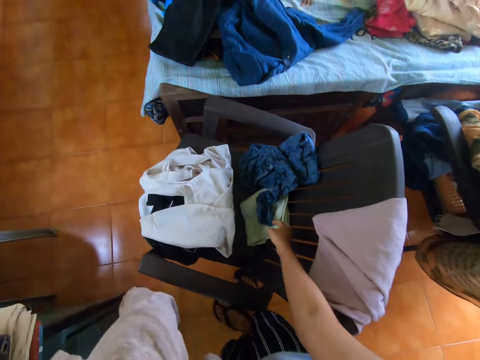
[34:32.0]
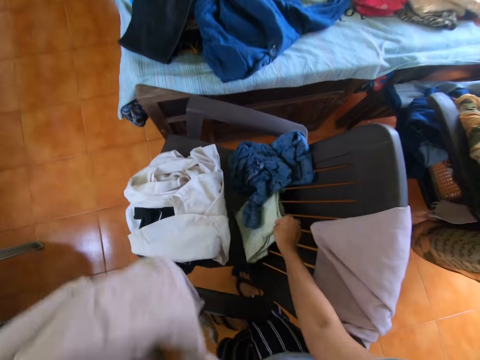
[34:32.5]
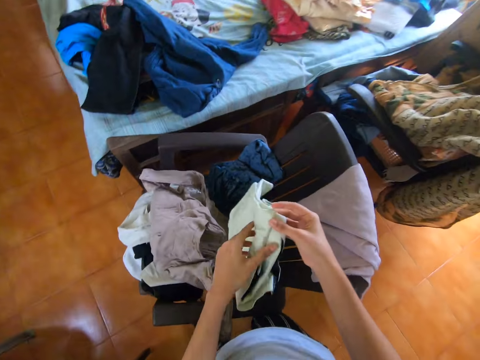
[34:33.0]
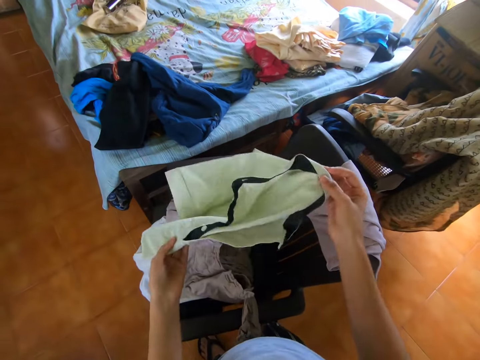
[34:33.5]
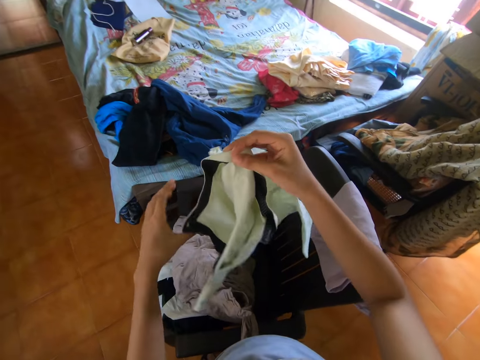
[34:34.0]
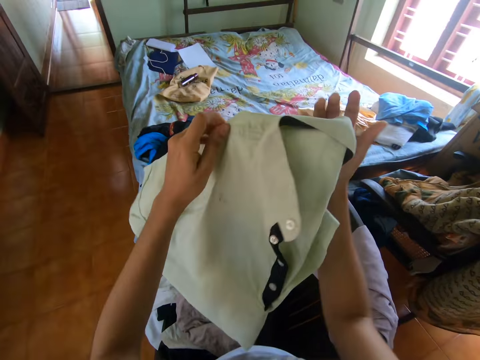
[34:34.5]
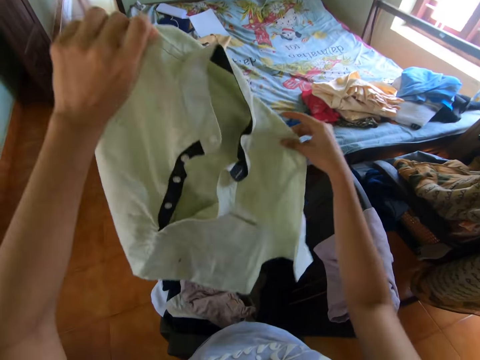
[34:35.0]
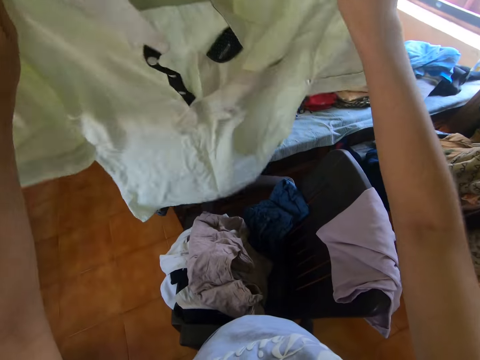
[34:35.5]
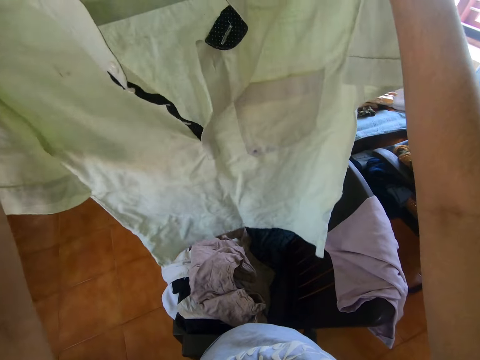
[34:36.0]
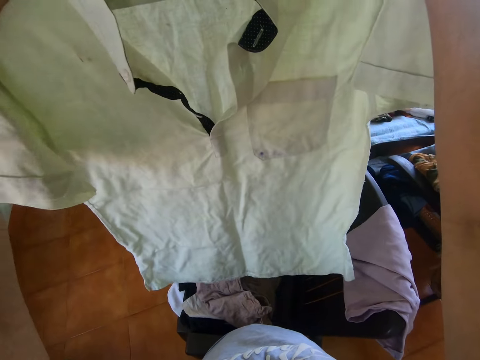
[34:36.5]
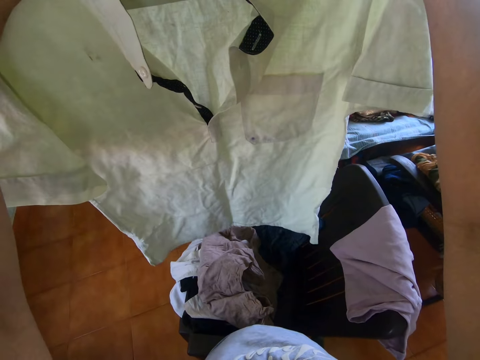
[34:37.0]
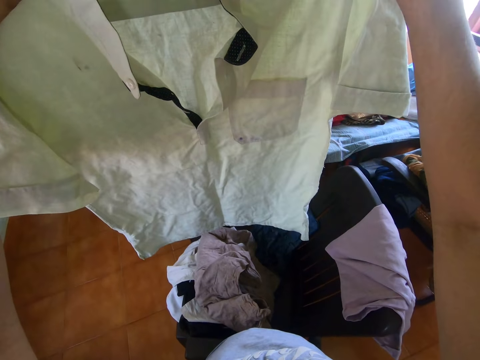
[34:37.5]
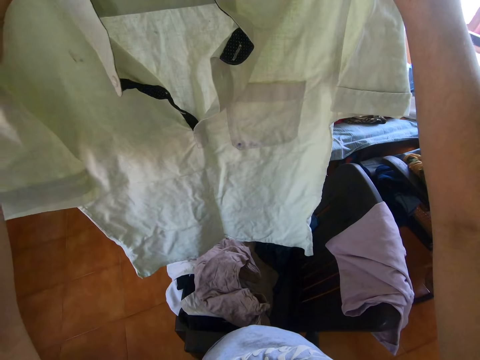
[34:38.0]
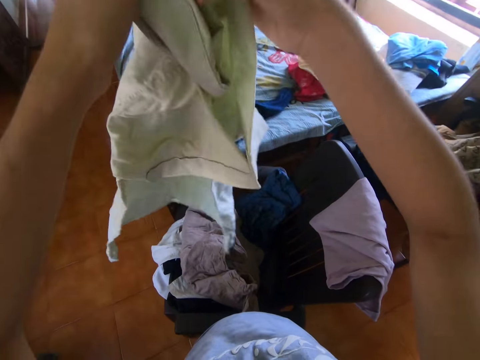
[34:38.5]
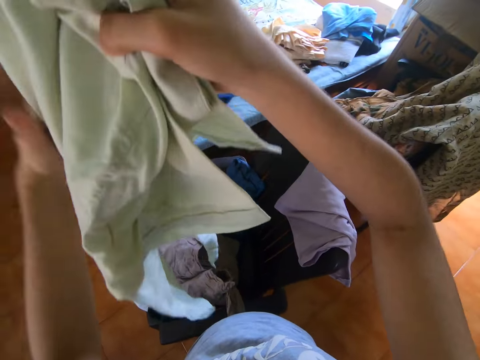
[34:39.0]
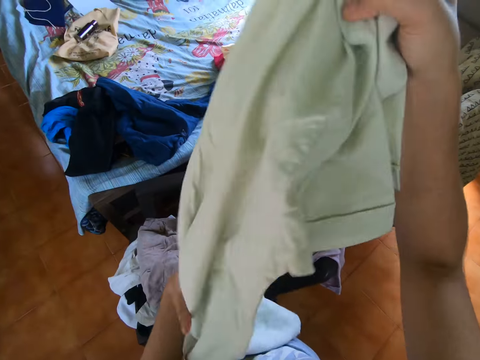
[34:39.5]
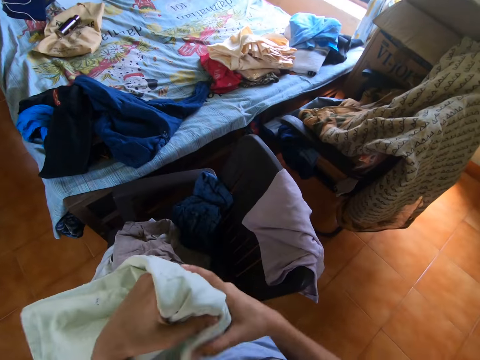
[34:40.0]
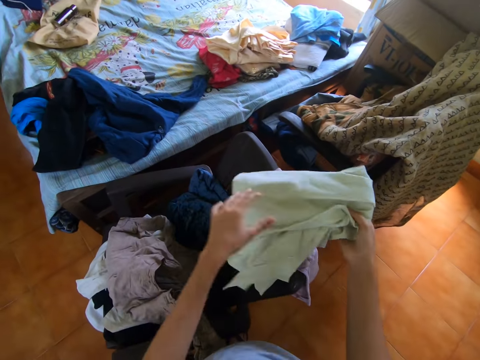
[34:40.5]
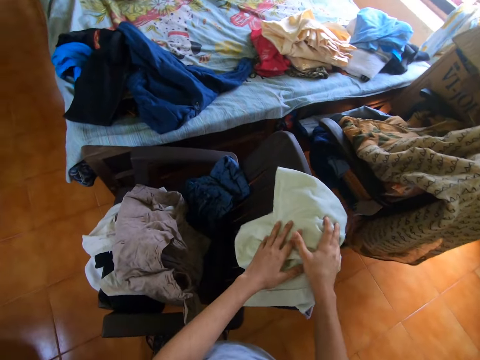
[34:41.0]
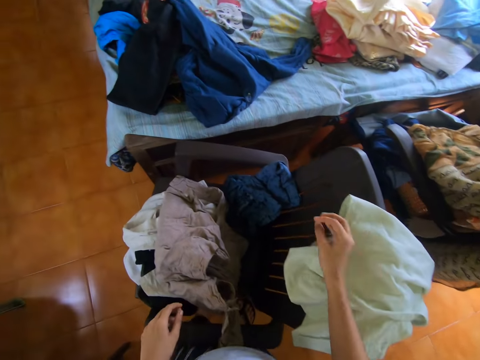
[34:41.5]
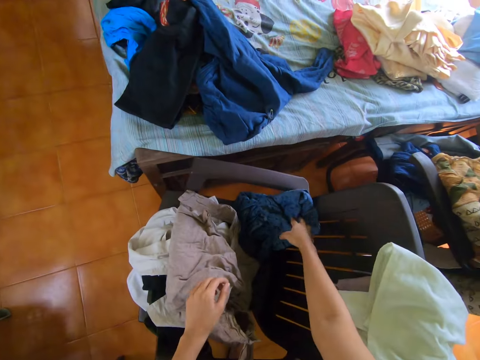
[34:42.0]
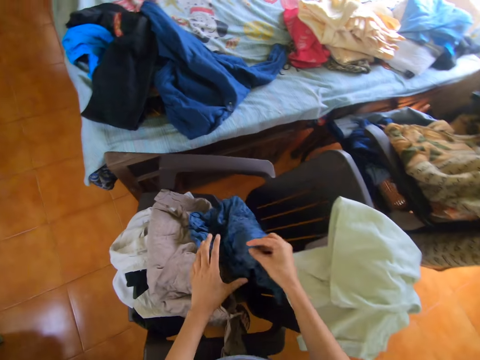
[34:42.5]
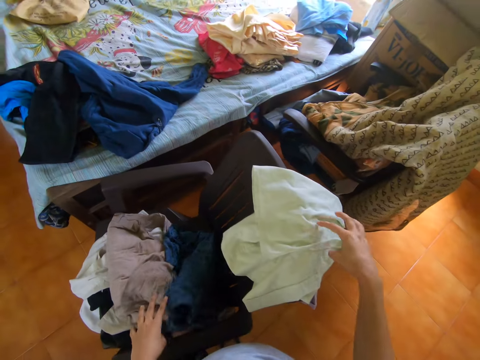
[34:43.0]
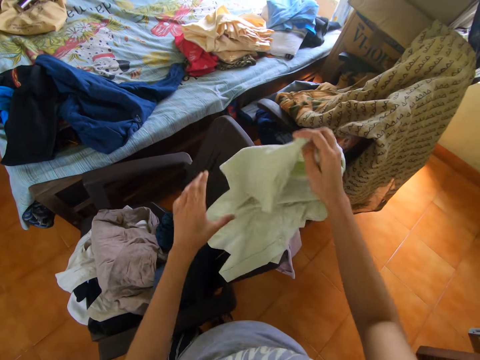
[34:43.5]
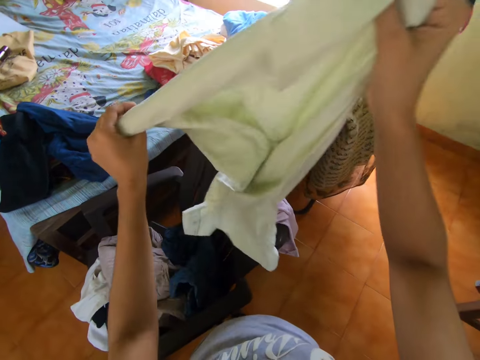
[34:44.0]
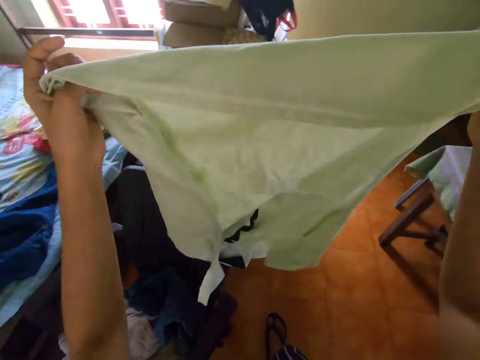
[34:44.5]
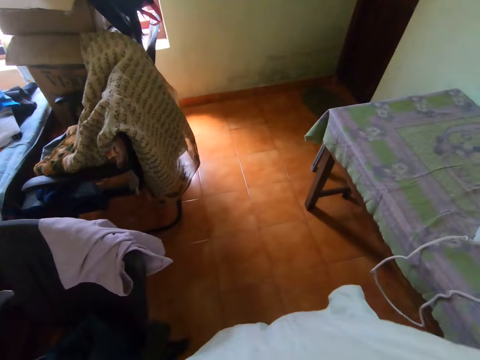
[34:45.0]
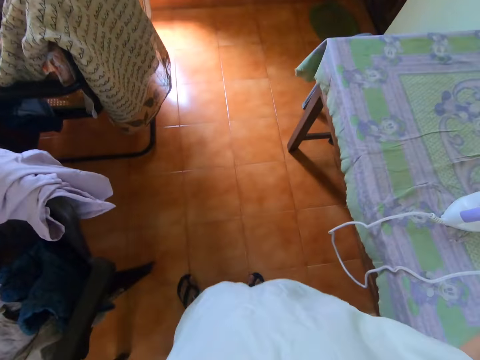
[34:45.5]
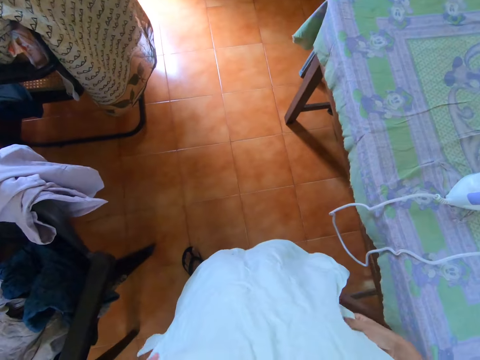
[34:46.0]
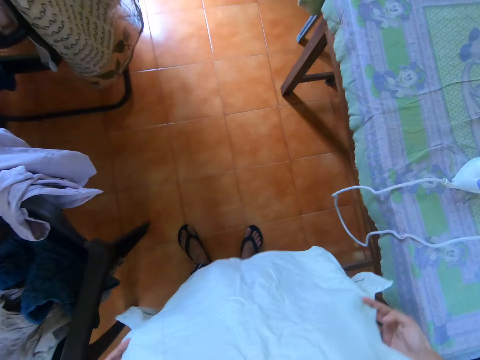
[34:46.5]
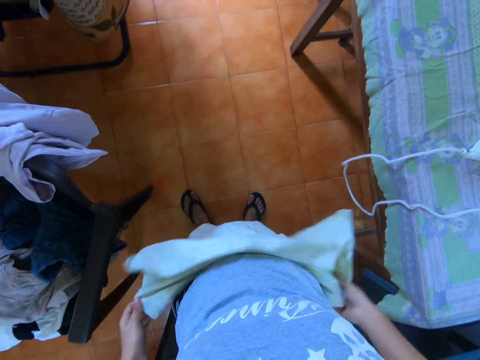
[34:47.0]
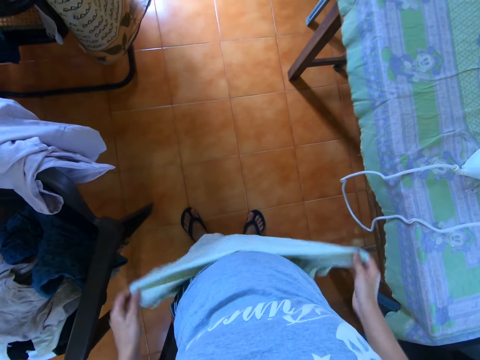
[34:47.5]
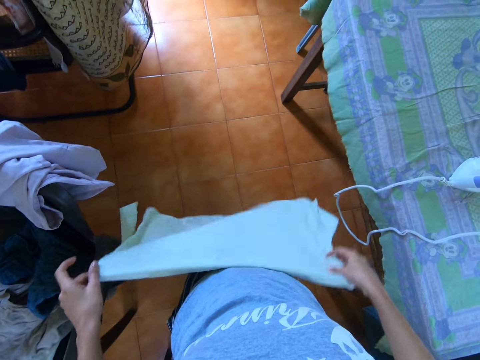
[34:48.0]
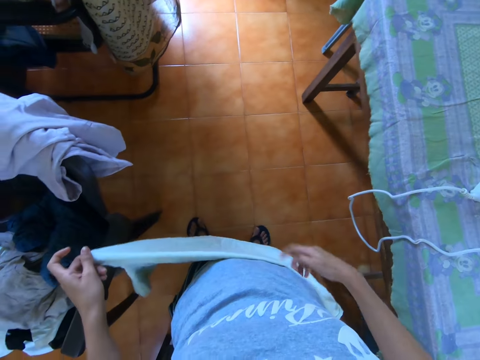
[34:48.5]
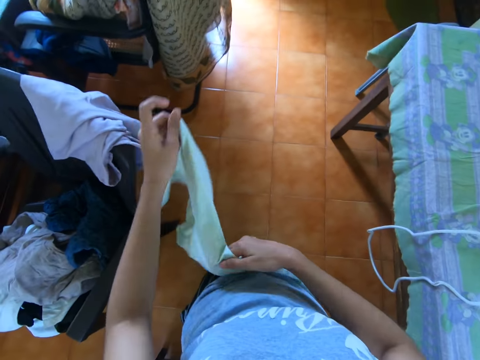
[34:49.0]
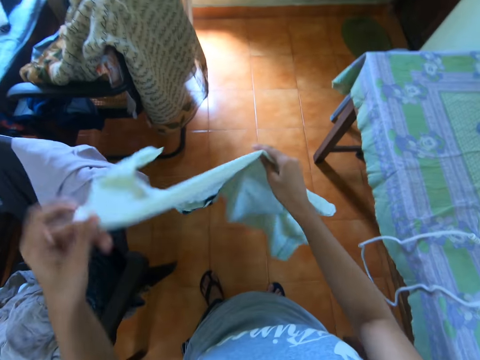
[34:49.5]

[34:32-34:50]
The camera wearer throws the shirt. They pick up the shirt and unfold the shirt. They look at the shirt. They fold the shirt and put the shirt on the chair. They pick up the shirt and drop the shirt. They pick up the shirt and look at the shirt. They fold the shirt.

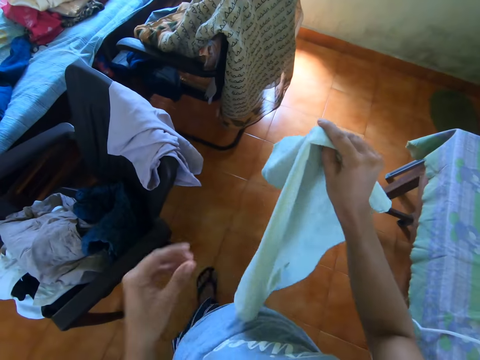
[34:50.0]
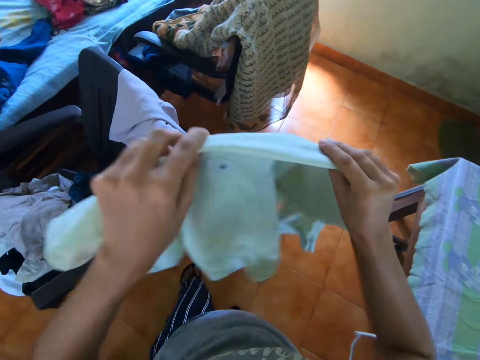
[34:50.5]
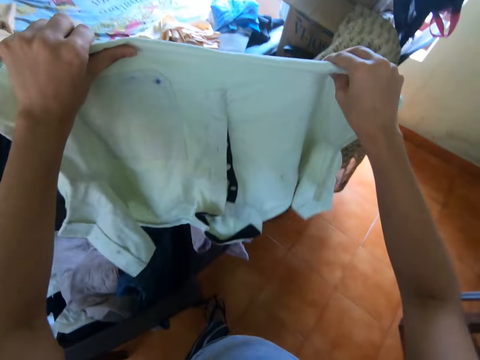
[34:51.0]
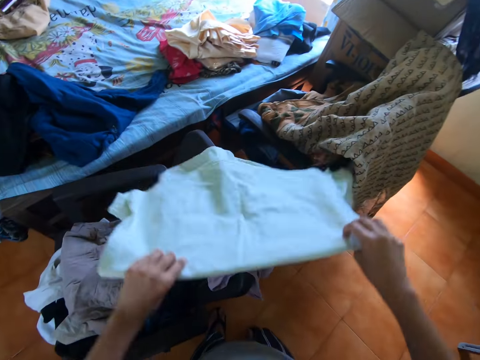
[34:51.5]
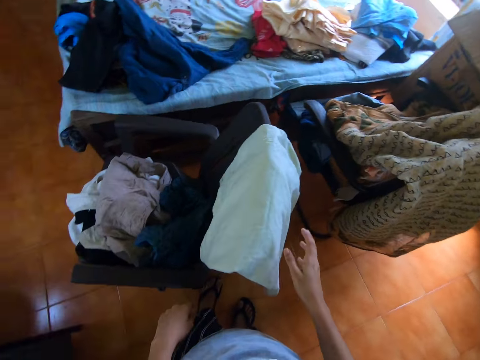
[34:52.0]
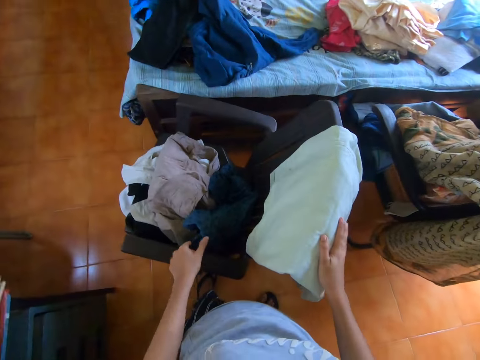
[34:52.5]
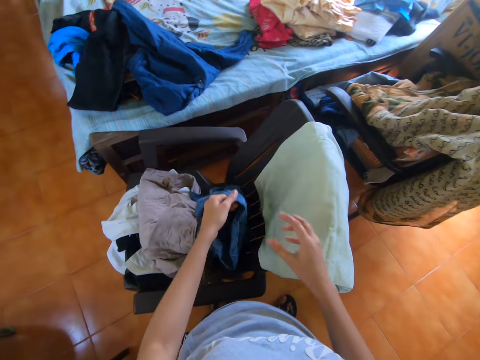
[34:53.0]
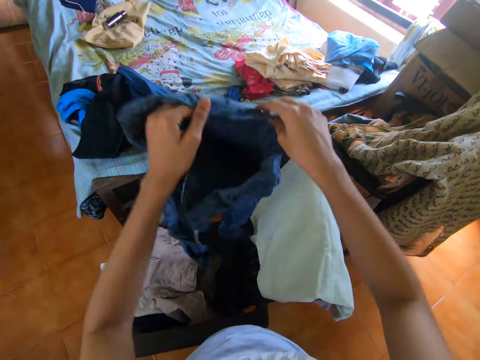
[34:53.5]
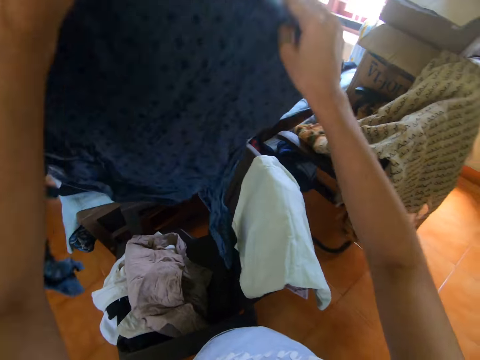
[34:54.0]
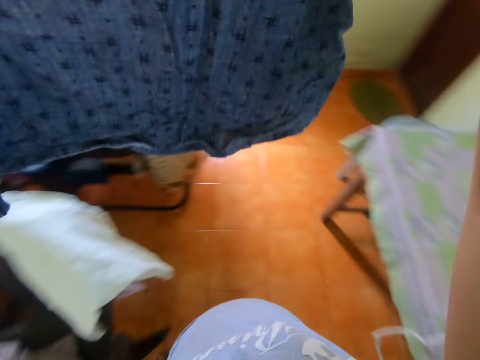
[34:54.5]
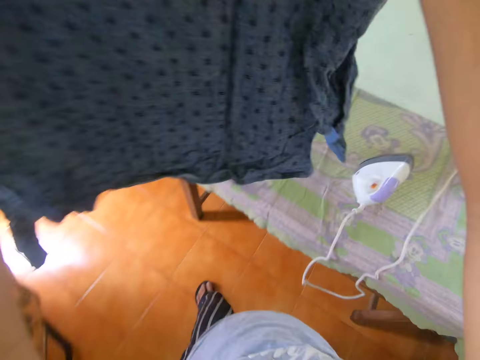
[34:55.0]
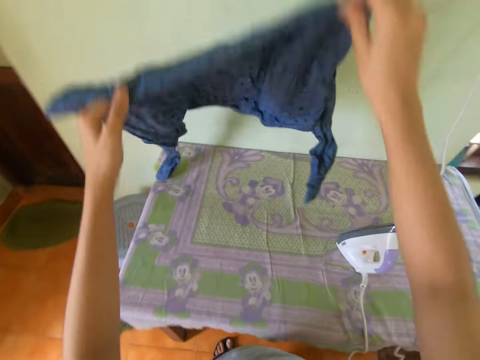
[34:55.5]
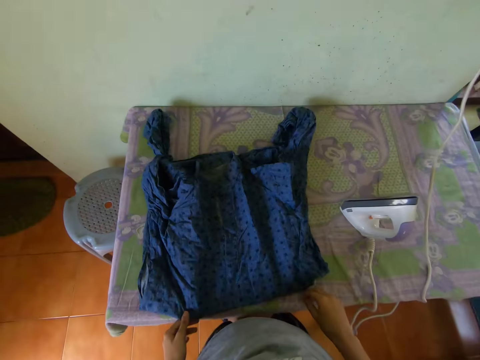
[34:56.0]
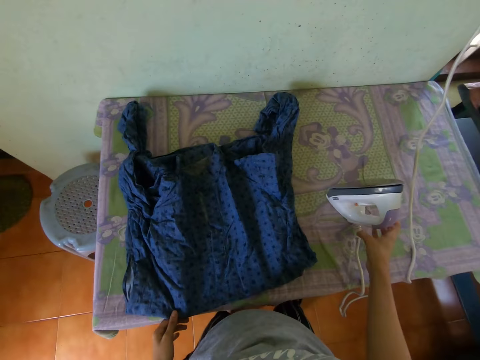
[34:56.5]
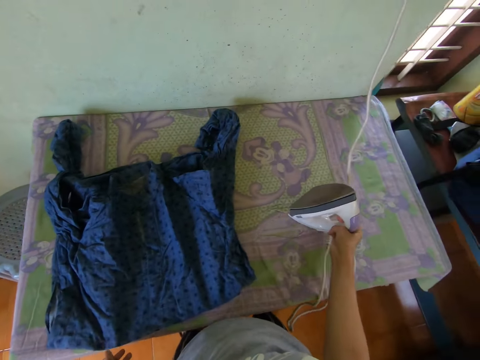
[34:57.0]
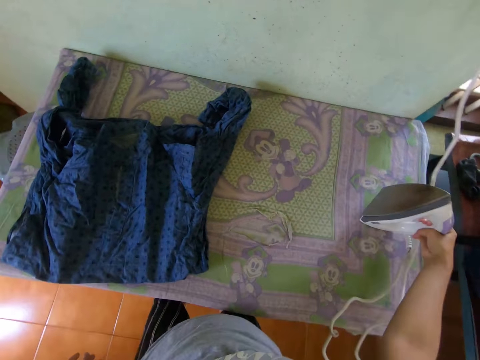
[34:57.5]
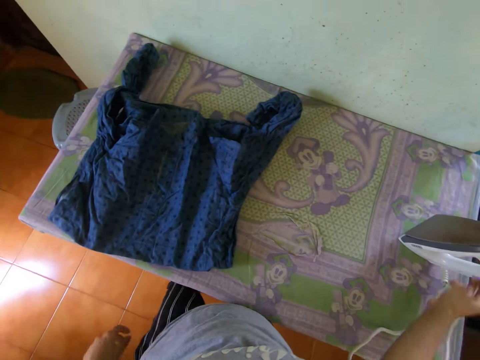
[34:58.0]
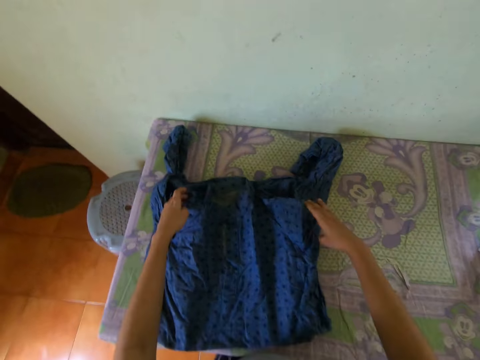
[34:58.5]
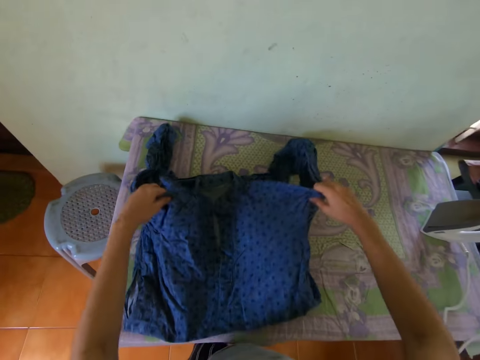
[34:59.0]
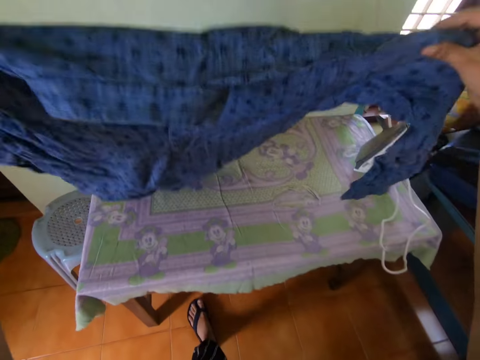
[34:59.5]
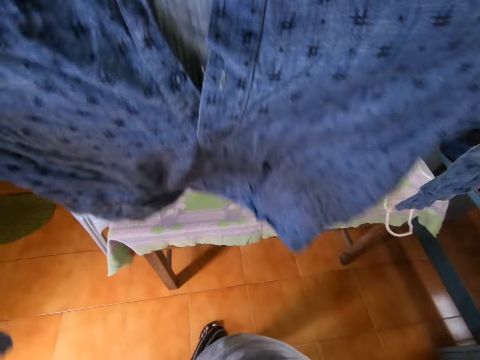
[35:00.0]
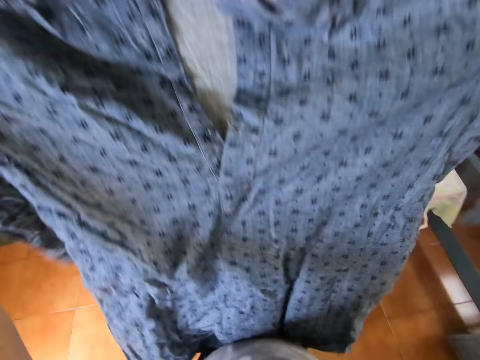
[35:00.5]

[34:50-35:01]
The camera wearer puts the shirt on the chair. They pick up the shirt and look at the shirt. They walk around. They put the shirt on the table. They push the iron box aside. They pick up the shirt. They pull up the shirt.
